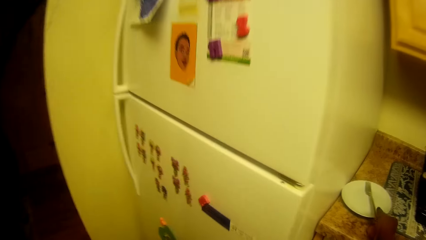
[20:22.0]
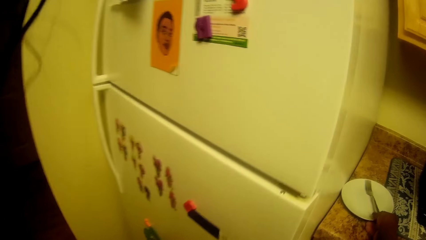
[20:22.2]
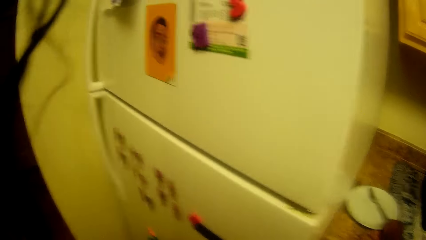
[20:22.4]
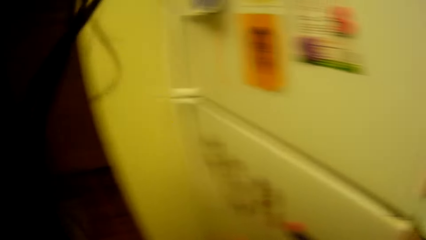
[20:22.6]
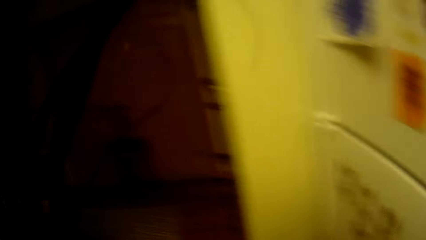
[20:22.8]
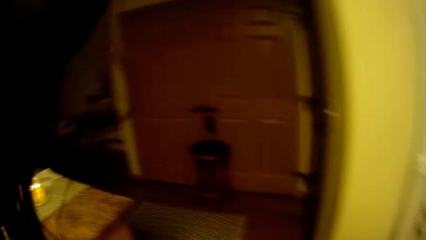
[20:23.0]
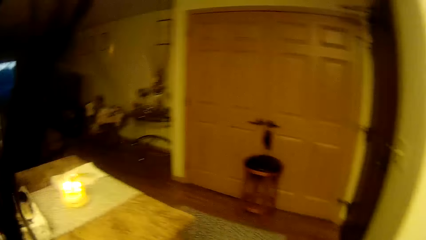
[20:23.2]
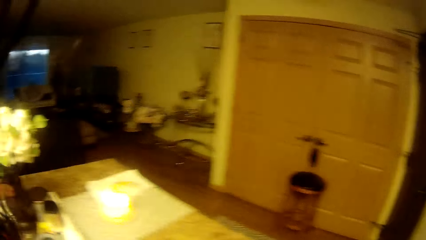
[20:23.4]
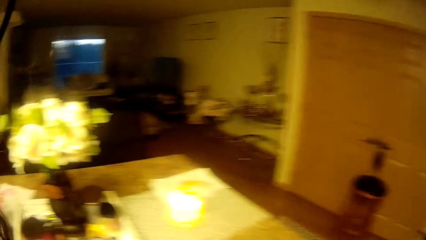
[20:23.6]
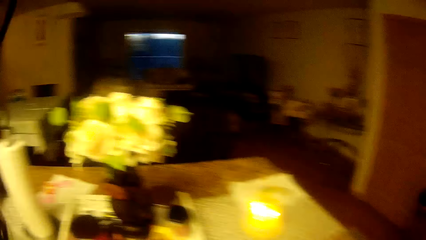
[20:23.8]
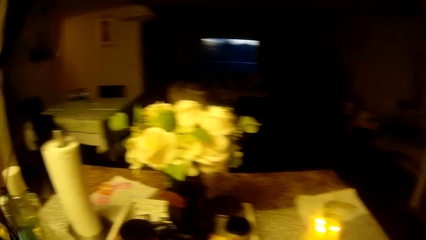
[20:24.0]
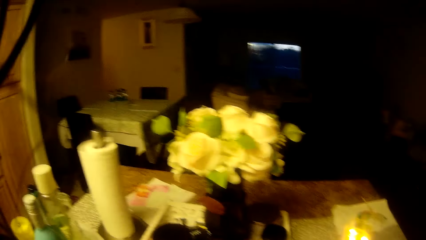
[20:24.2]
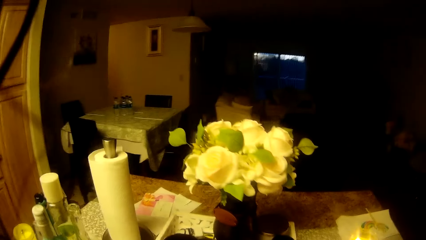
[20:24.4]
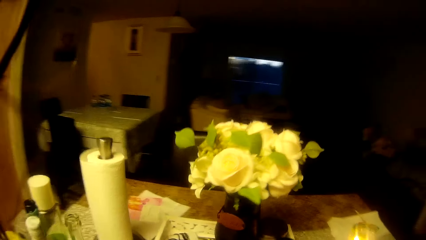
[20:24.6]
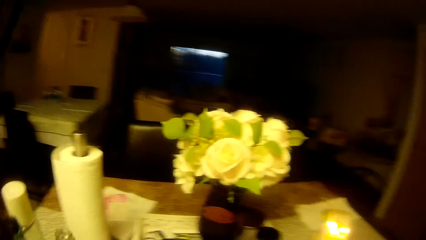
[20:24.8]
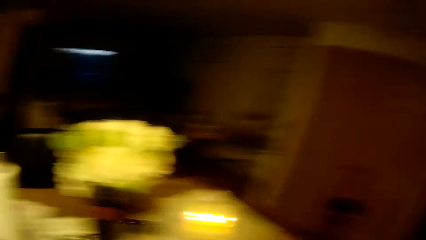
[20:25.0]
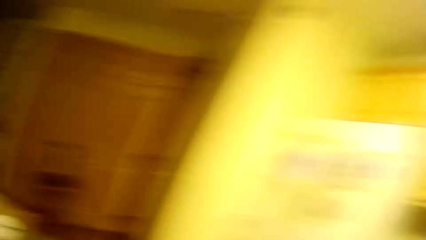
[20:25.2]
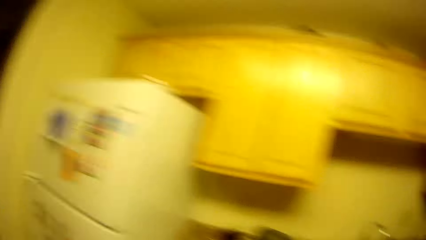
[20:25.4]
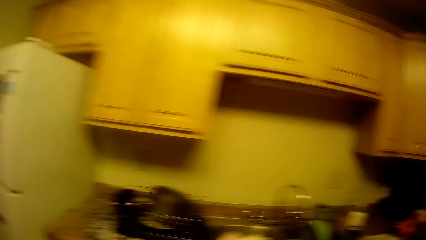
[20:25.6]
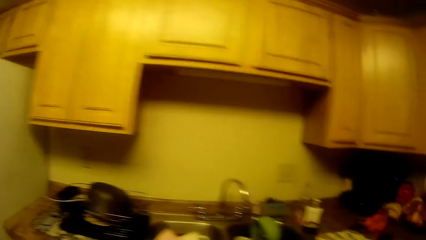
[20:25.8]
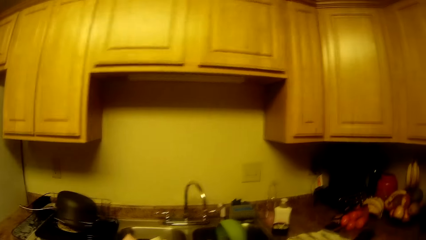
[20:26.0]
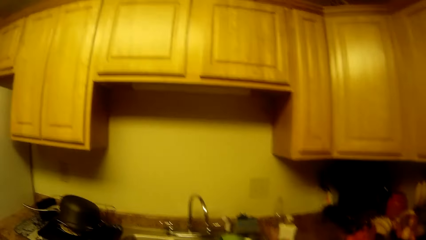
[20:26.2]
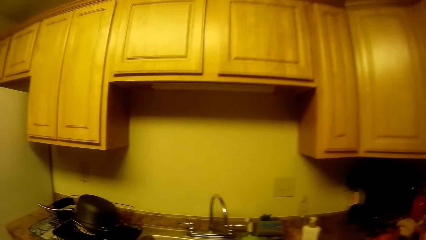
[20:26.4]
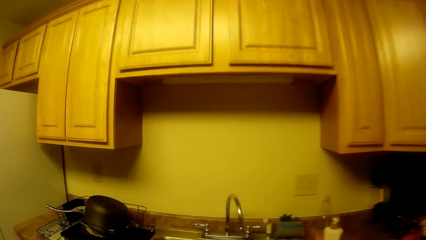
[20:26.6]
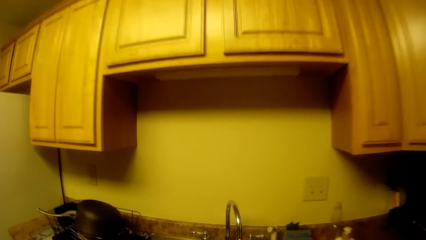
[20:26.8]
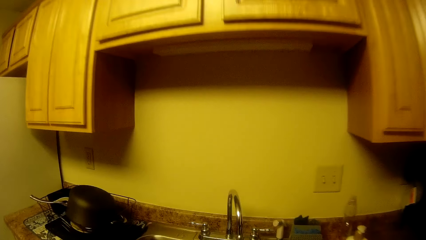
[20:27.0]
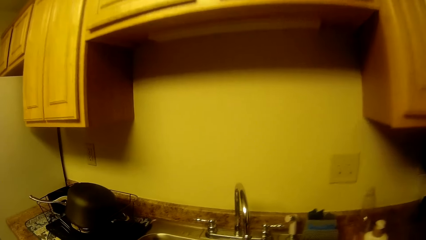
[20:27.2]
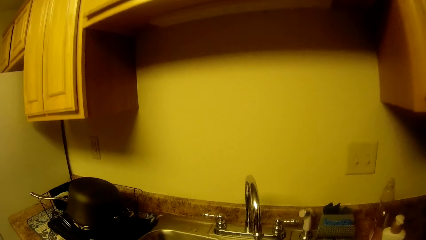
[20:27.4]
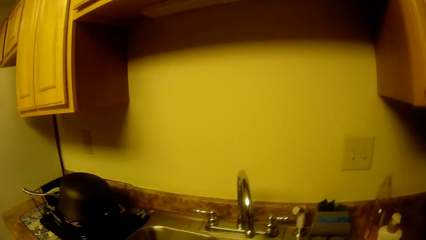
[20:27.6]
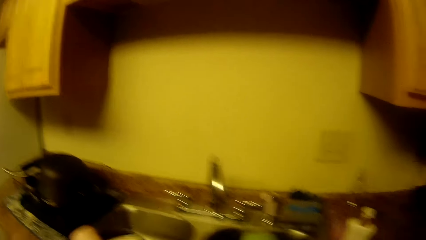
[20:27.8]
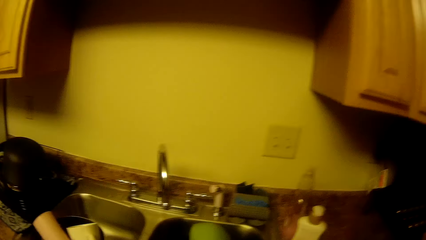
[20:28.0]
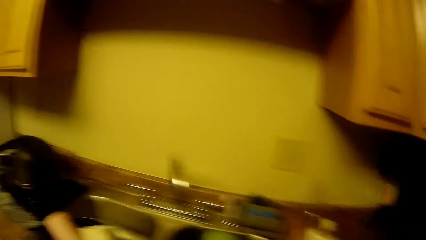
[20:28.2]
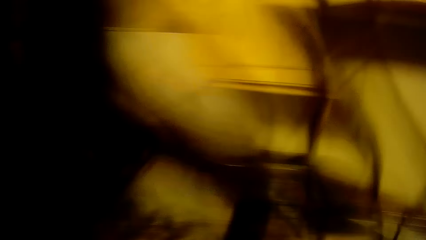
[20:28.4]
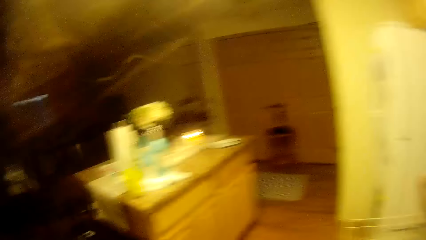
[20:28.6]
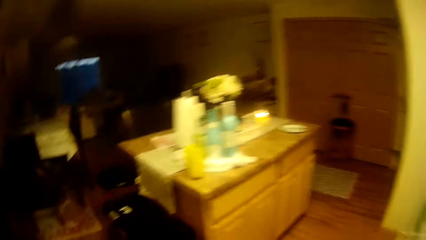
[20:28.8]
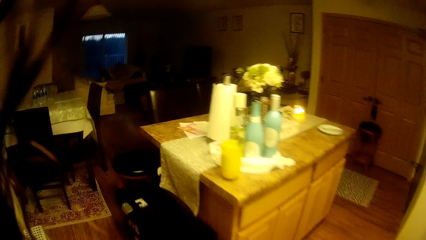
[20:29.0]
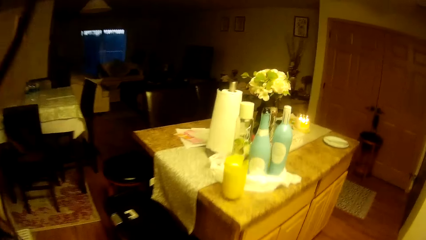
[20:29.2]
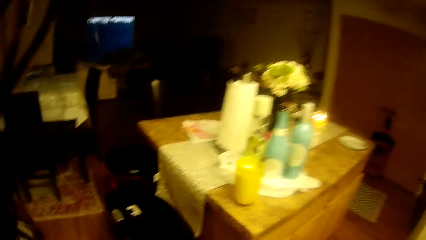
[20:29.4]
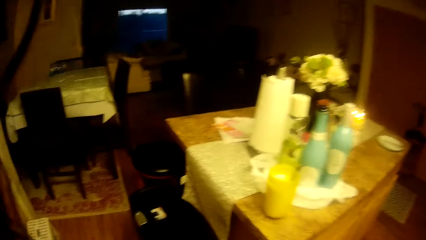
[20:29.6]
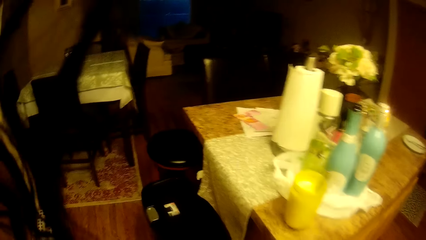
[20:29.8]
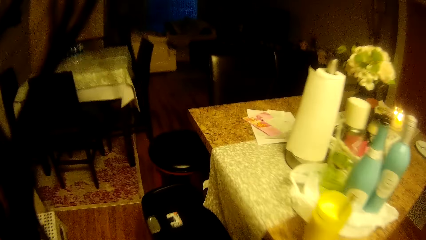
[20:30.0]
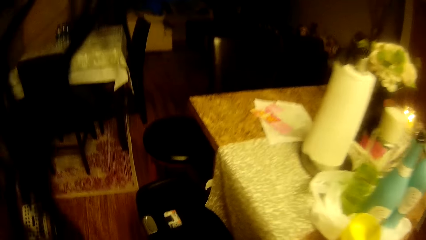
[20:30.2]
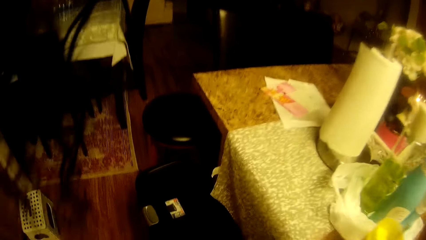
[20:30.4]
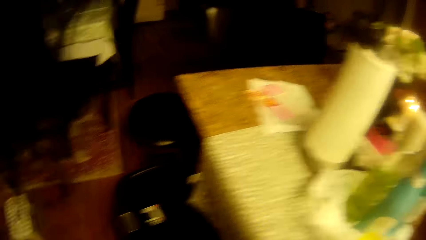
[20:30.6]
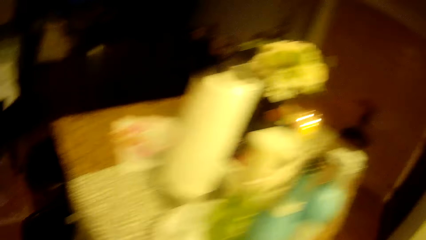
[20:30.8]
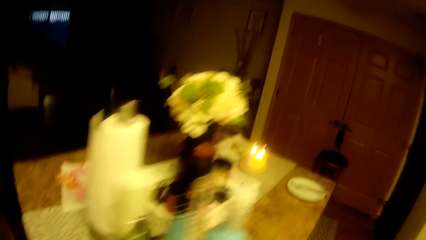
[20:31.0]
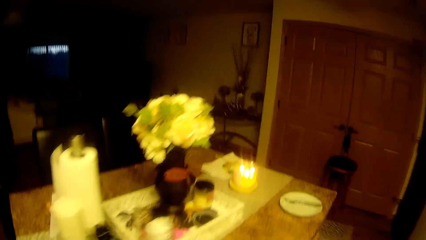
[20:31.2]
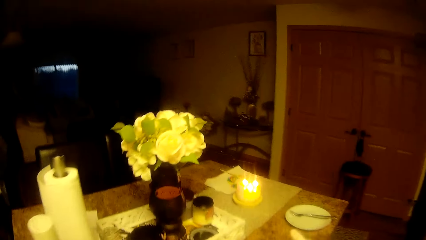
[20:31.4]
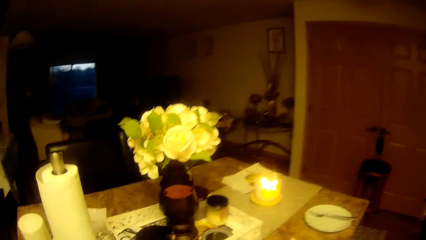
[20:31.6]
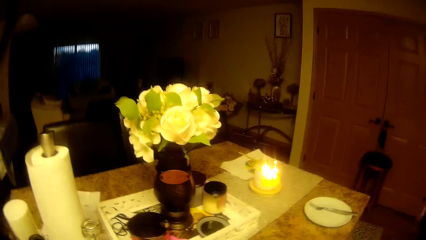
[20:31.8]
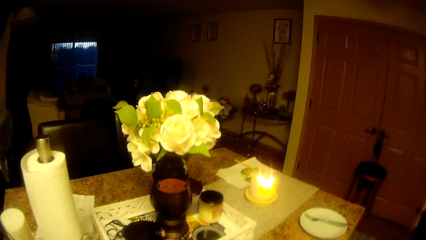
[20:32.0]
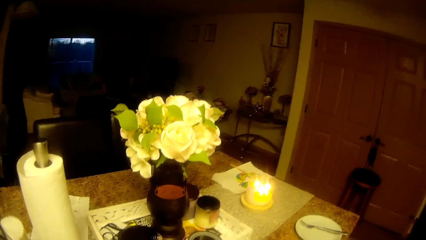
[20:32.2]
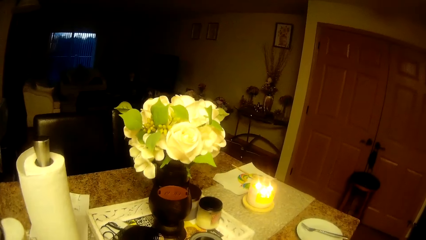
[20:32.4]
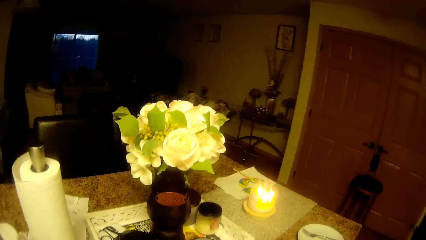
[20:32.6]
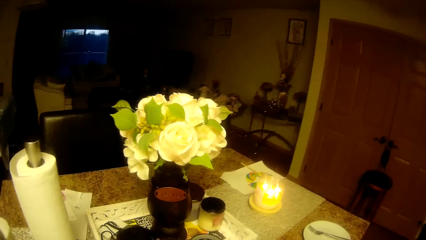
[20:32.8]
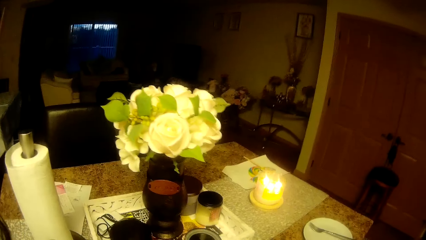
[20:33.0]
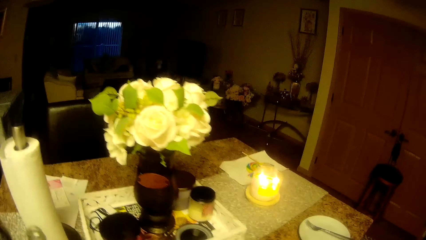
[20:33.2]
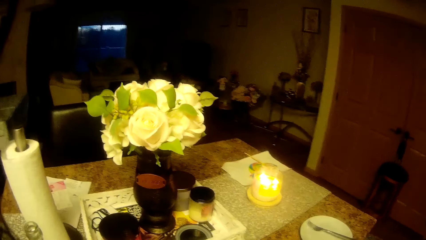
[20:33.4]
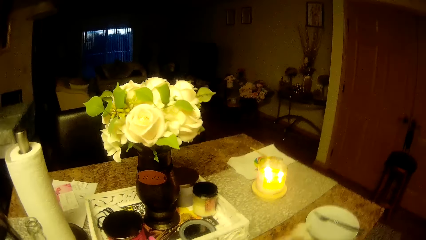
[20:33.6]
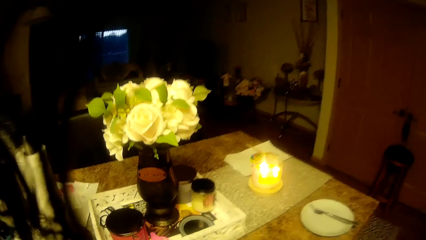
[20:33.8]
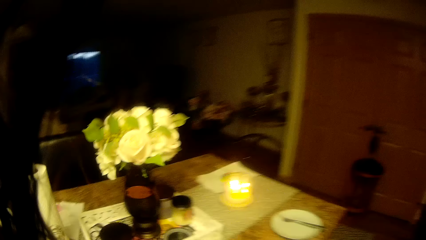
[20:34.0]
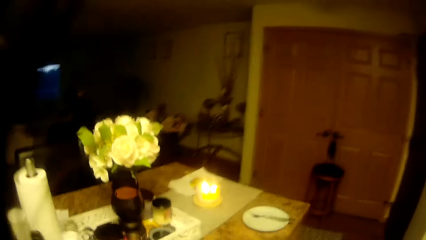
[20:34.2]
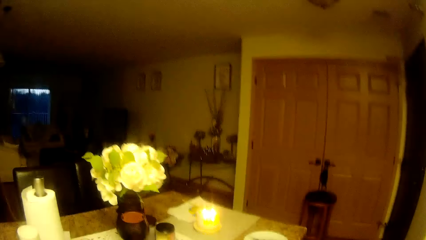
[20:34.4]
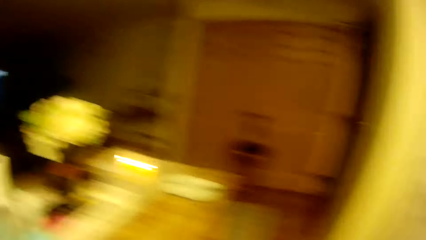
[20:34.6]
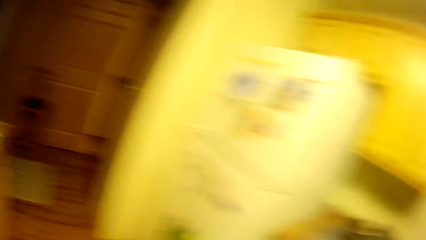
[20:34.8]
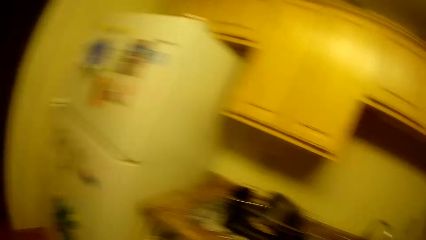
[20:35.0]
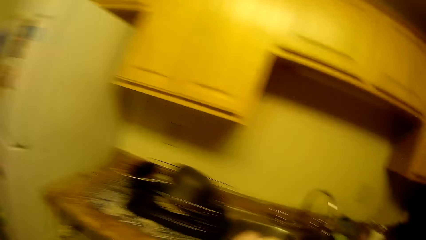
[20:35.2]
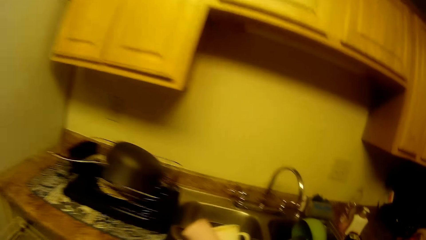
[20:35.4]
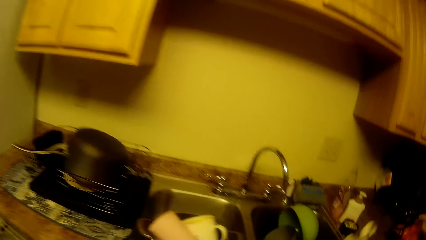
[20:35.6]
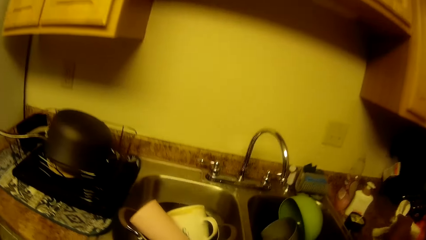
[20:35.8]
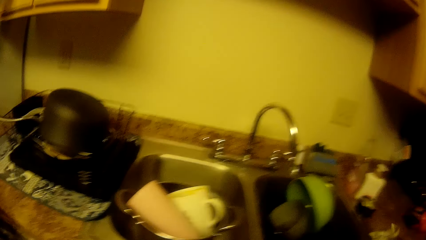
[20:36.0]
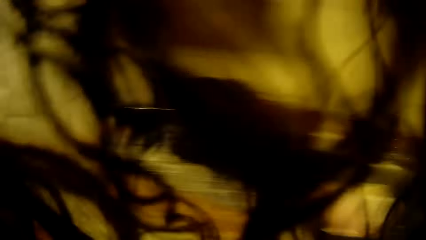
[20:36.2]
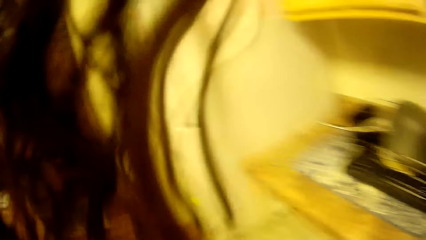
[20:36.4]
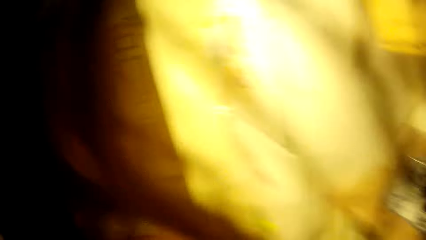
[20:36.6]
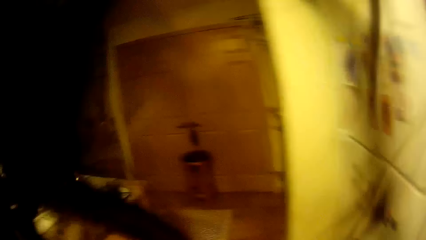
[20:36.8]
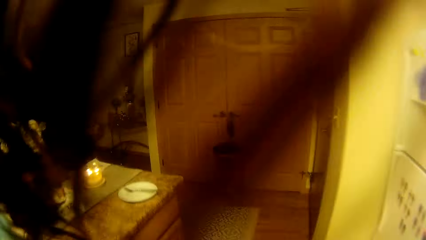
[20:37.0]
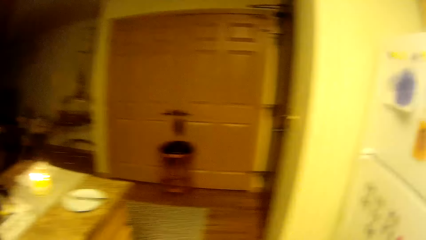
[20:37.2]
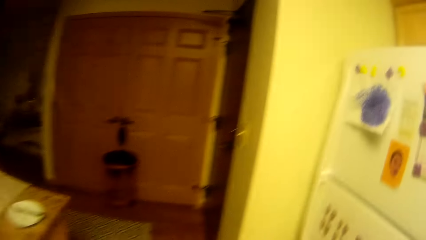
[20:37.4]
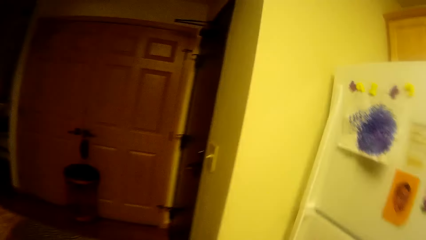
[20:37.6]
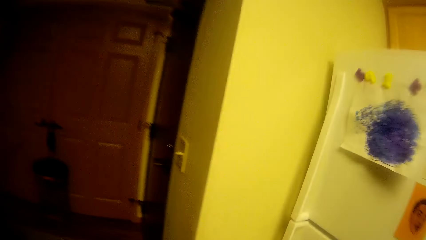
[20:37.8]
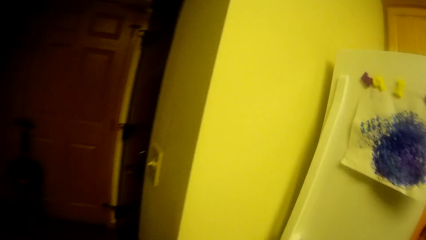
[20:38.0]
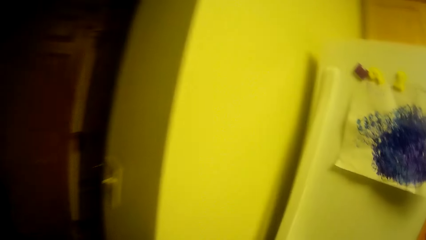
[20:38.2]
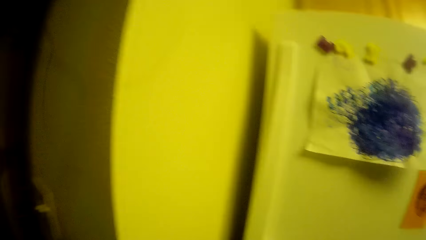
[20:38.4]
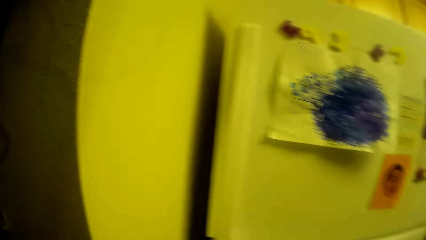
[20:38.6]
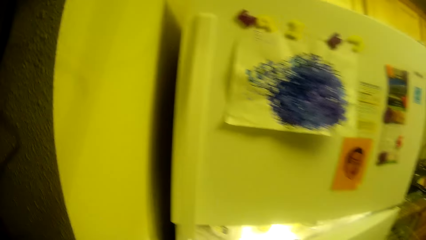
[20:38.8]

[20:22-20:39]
The camera wearer lifts up the plate and fork or spoon from the kitchen worktop with her right hand. She places the plate with the spoon on the counter. She turns around. She walks to the sink. She walks to the counter. She bends down and stands up. She turns to the kitchen counter. She cleans the table with a cloth. She stares at the kitchen counter. She turns to the sink. She drops the cloth on the kitchen worktop with her right hand. She walks to the refrigerator.
